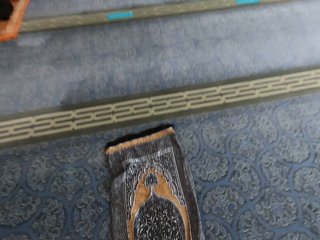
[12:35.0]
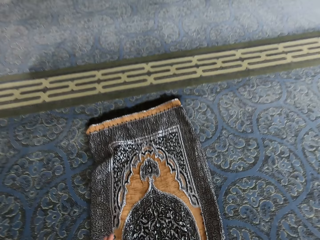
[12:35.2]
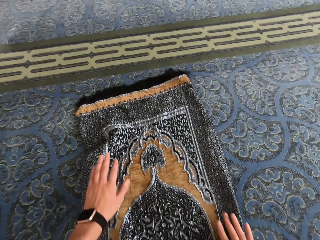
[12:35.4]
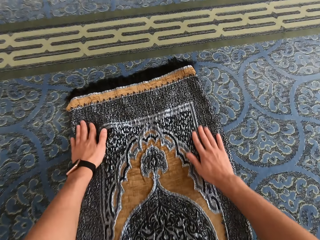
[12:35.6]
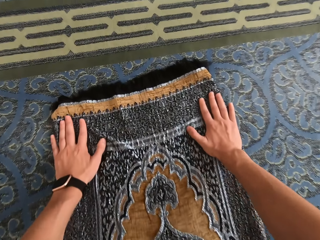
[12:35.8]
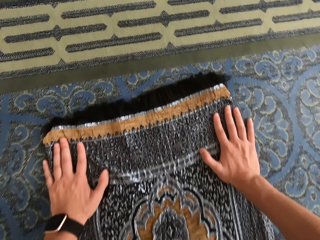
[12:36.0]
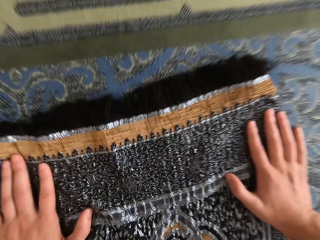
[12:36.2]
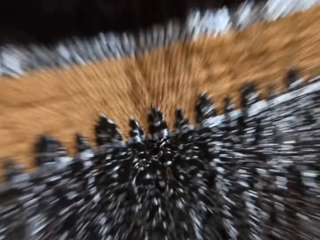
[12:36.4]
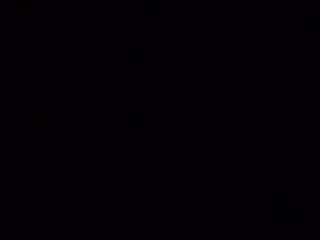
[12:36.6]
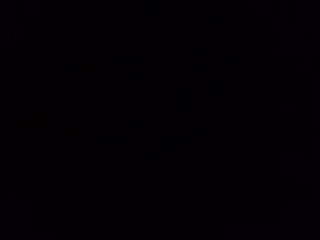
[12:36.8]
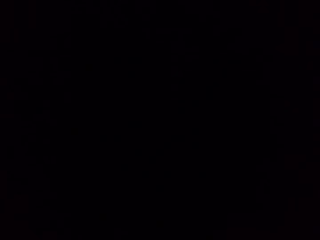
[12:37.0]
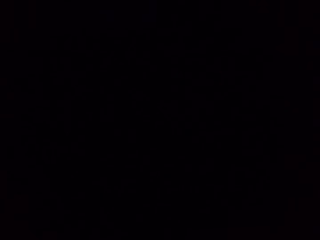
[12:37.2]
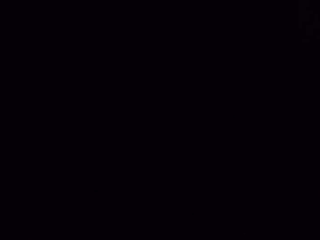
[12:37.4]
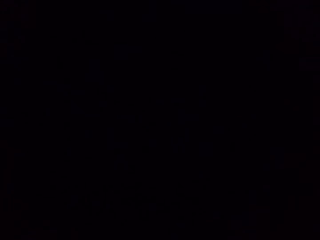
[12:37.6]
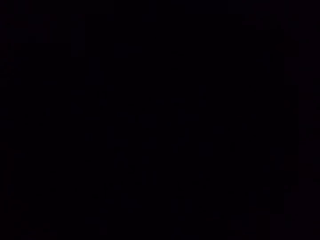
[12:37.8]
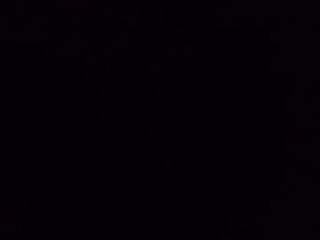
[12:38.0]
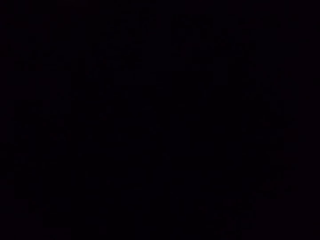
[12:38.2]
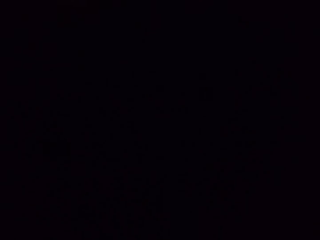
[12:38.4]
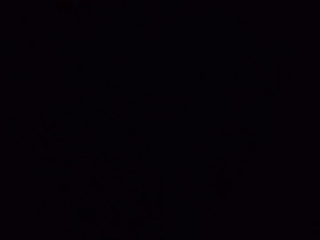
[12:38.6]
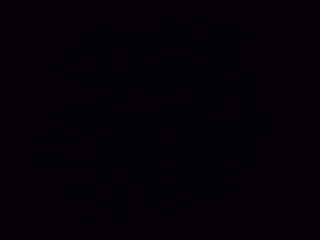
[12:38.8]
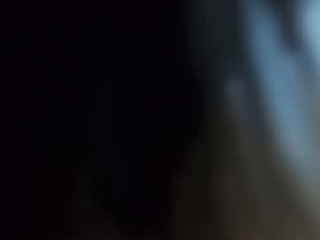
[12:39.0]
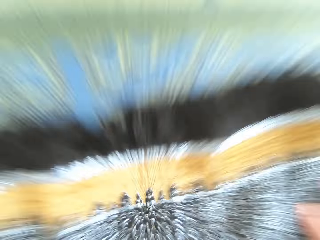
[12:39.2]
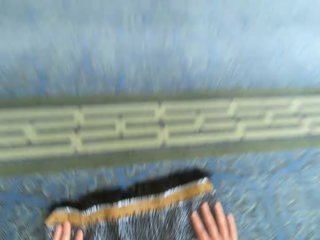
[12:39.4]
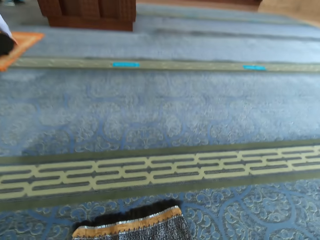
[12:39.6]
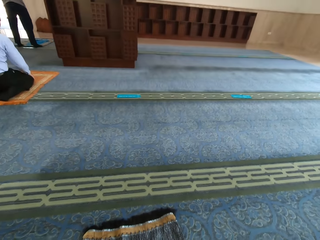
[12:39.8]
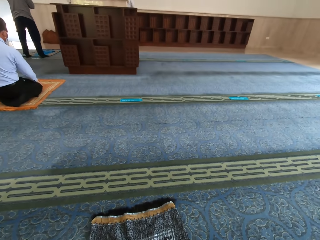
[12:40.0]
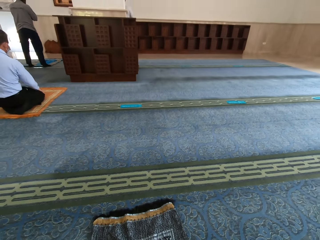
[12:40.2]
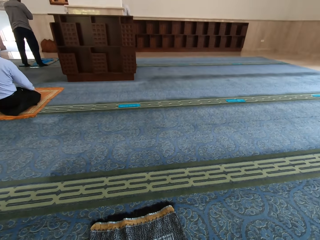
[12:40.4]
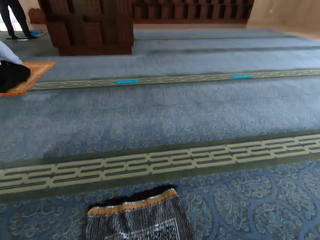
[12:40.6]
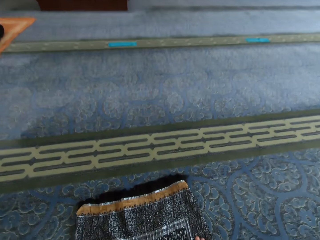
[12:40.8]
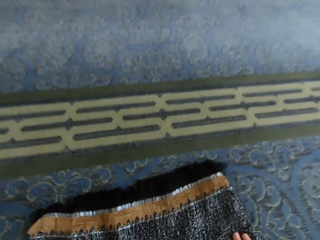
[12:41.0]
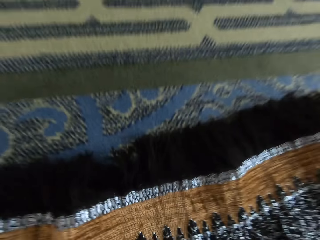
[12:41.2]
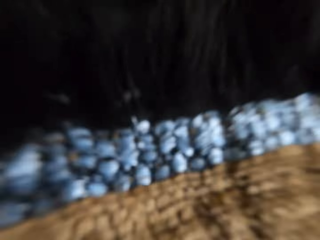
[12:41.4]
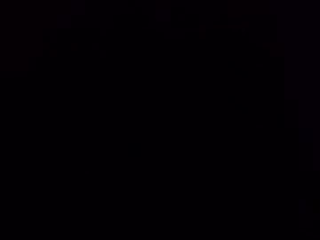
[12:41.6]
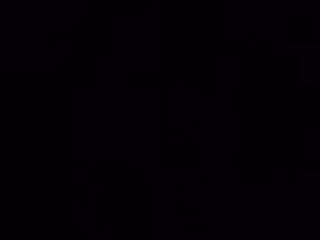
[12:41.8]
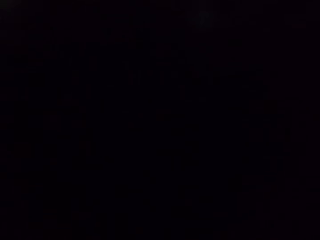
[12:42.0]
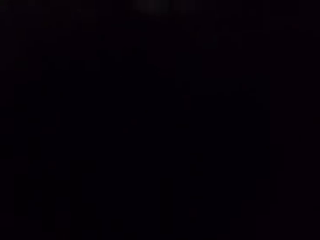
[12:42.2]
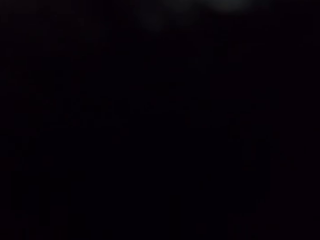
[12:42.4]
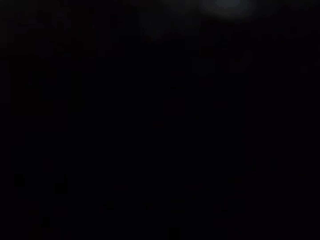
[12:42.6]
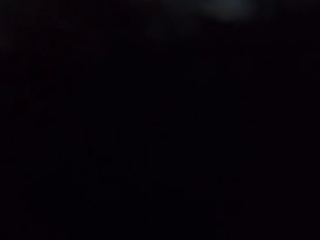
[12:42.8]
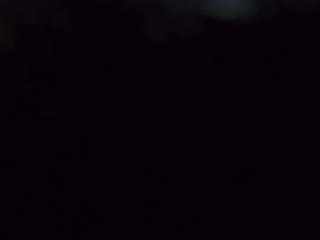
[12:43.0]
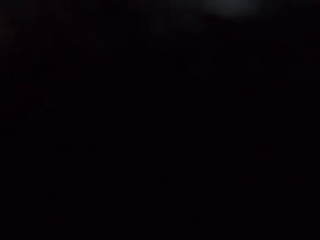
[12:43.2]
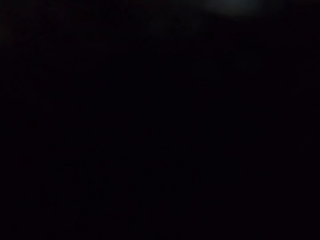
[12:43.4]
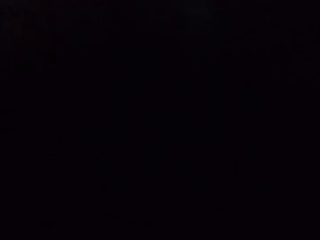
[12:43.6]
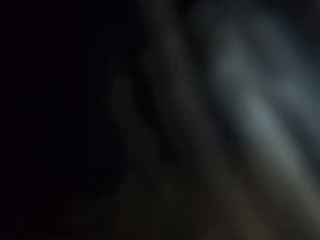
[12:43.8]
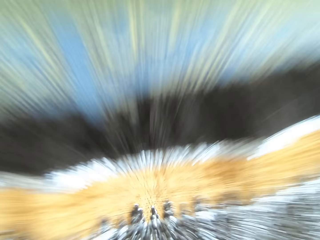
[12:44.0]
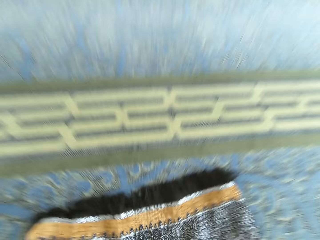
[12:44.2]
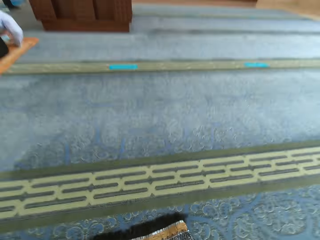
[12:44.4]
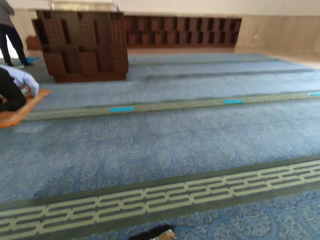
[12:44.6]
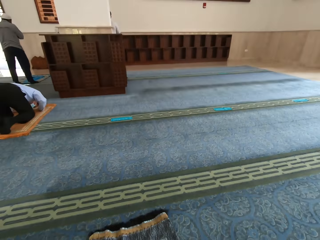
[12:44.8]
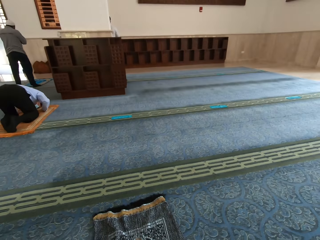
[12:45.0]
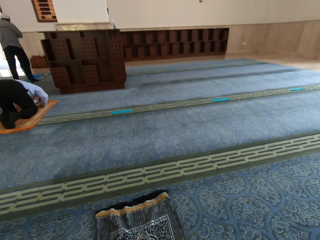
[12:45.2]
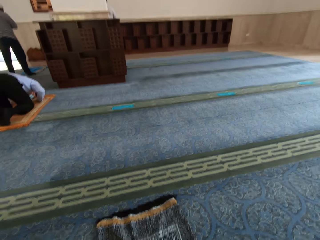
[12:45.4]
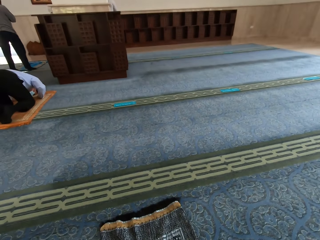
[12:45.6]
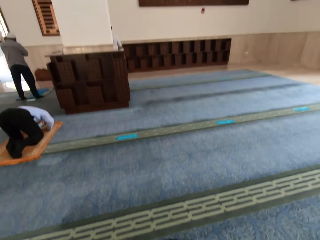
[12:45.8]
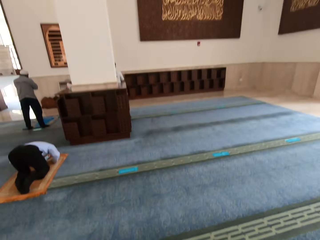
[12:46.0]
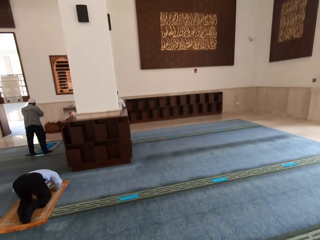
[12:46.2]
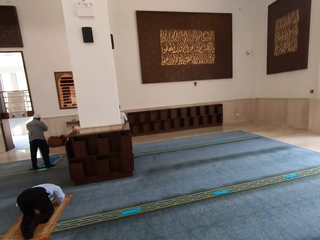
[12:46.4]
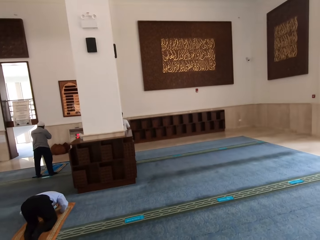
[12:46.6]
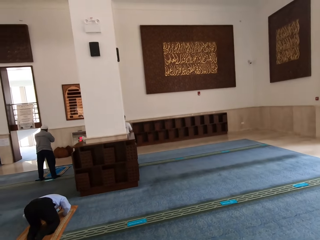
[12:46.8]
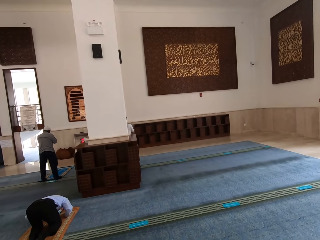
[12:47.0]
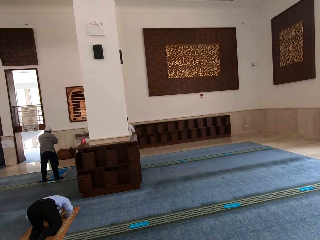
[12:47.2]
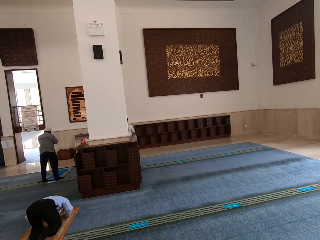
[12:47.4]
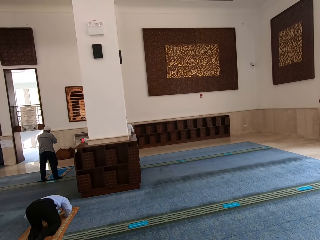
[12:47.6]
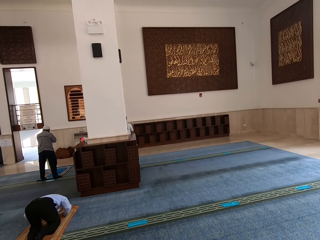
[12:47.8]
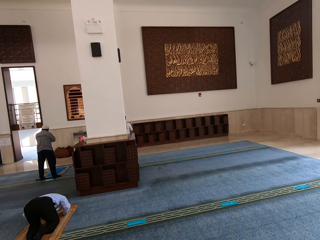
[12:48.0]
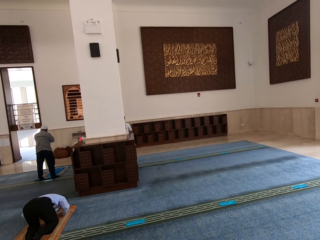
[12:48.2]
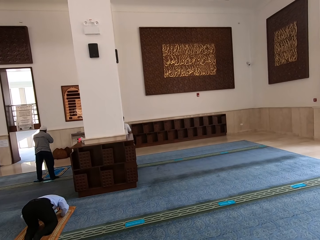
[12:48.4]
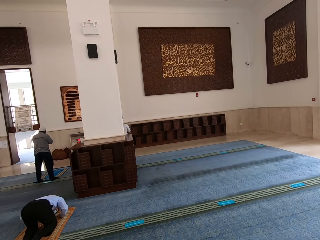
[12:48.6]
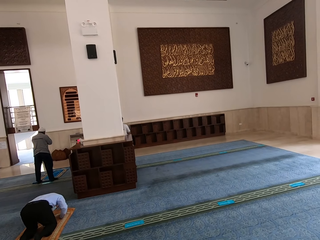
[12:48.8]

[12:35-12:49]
The camera wearer bends on the mat. They put both hands on the mat. They bend on the mat. They rise up. They bend on the mat. They rise up.

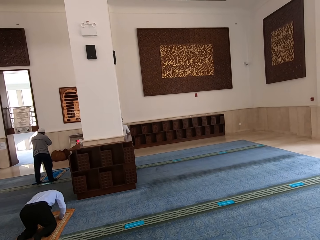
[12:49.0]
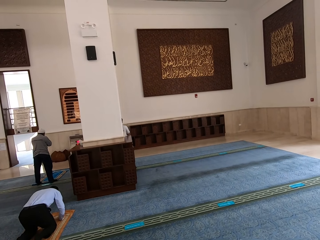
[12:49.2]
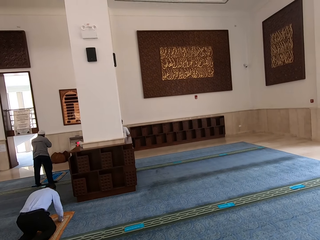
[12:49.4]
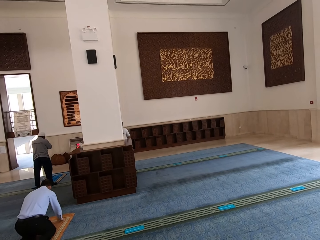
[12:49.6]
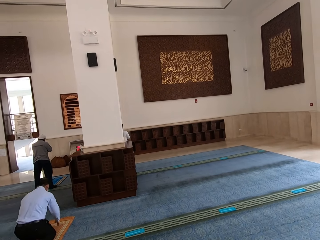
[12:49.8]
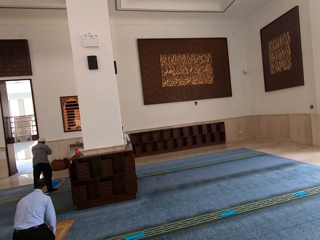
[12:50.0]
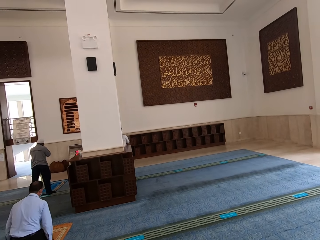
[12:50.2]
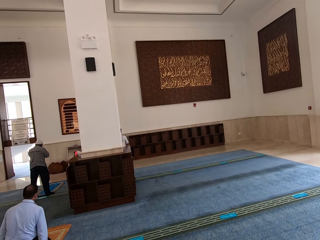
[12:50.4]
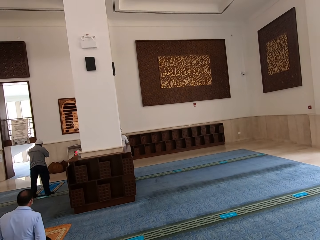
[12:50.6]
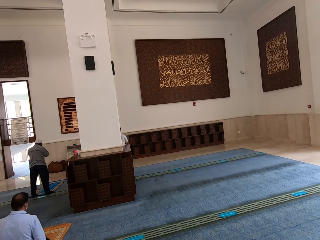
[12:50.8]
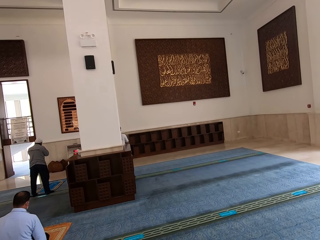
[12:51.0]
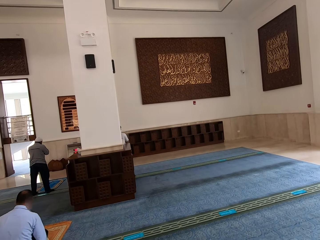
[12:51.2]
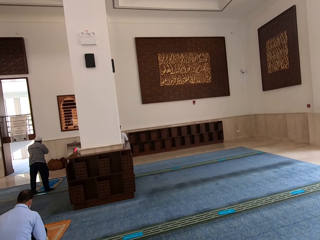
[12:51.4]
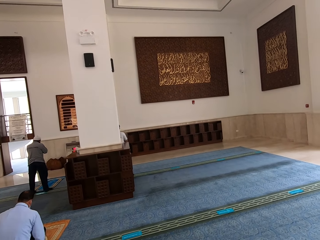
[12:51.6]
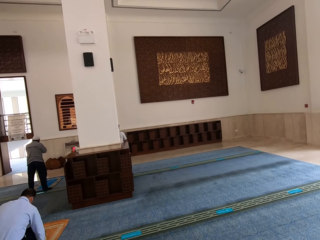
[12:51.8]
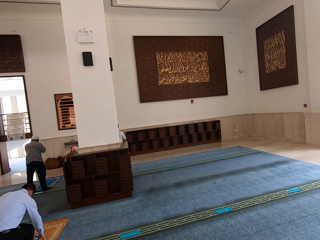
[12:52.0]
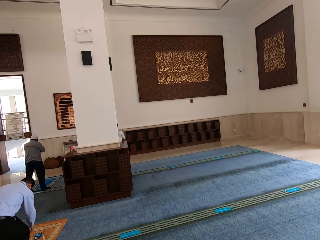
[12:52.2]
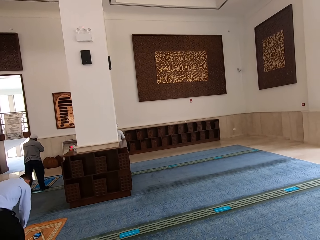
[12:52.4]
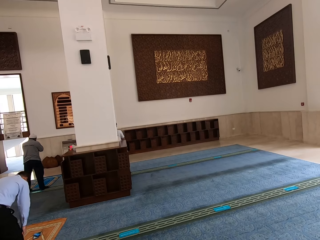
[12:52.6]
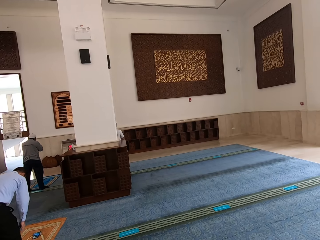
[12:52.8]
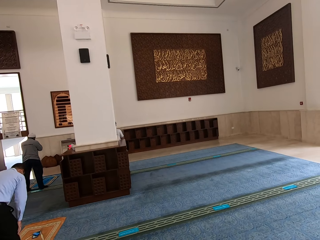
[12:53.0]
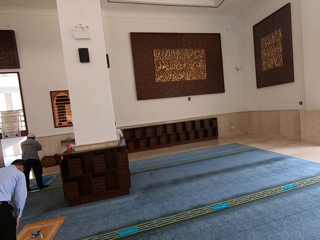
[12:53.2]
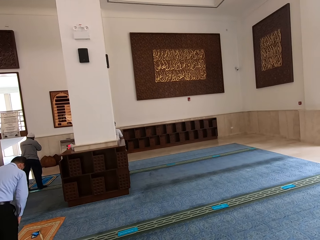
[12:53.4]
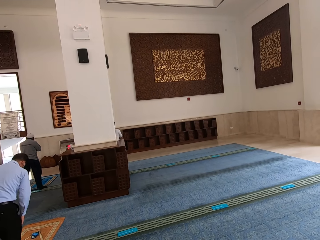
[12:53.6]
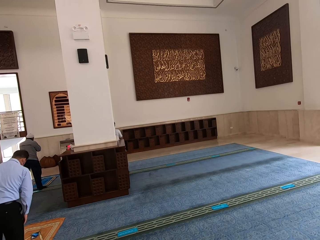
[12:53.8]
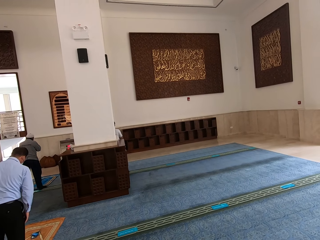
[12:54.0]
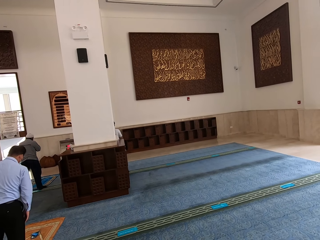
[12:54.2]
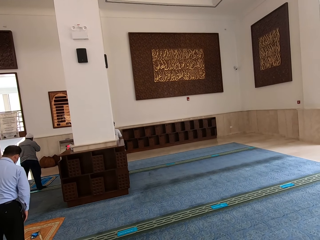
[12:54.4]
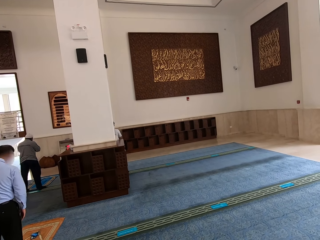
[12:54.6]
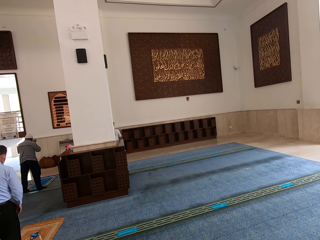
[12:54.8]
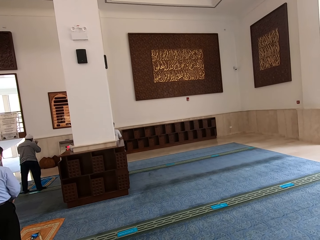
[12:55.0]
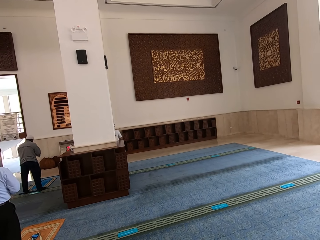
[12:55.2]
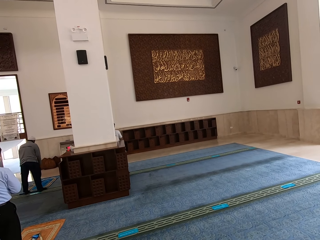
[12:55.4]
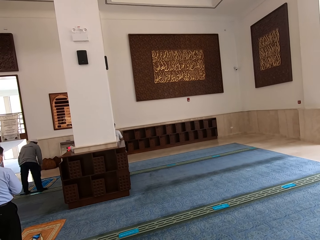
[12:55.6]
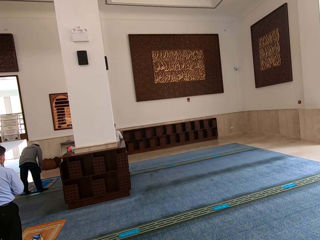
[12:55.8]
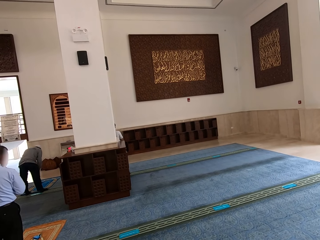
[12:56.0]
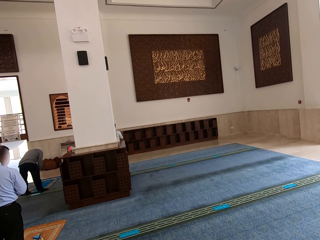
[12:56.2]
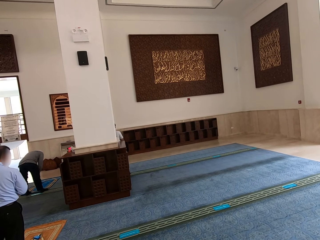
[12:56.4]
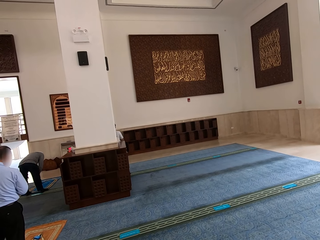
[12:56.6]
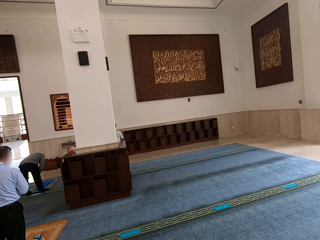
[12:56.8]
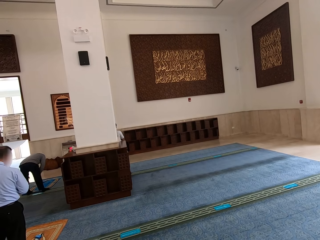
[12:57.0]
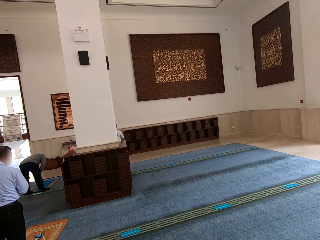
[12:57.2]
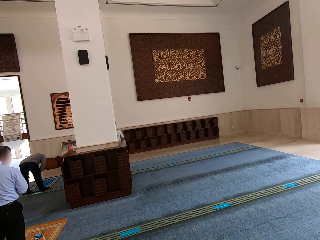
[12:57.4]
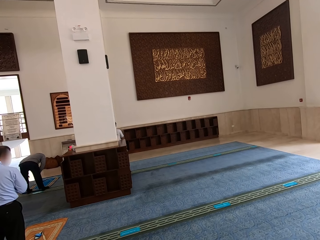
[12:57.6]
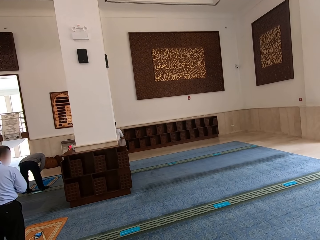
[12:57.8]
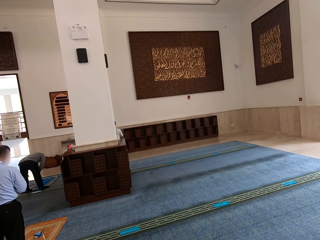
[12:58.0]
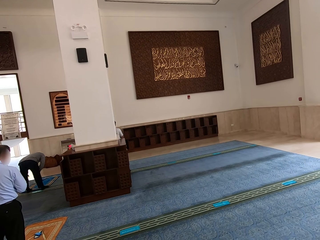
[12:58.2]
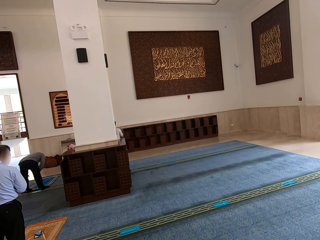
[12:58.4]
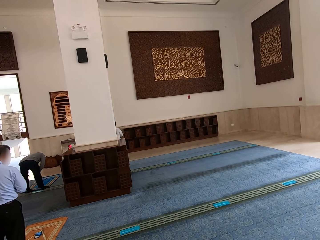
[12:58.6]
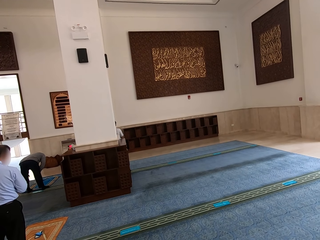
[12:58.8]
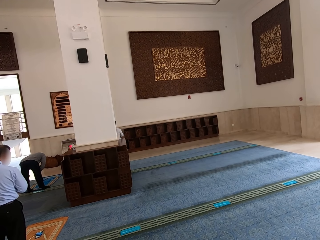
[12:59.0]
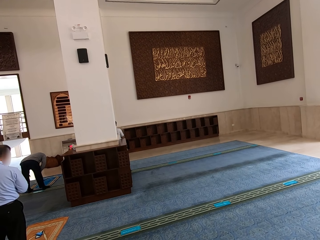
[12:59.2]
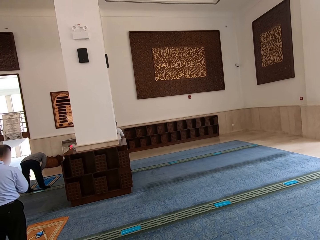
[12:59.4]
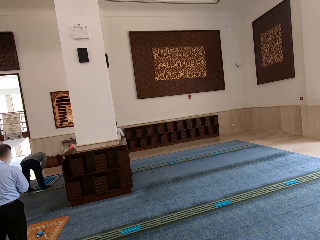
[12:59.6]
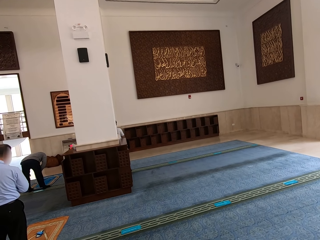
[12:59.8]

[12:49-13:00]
A person stands up.
